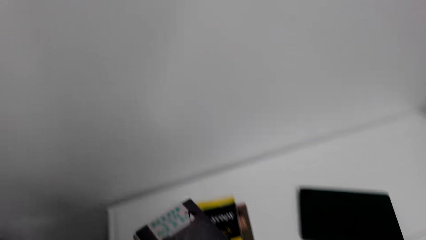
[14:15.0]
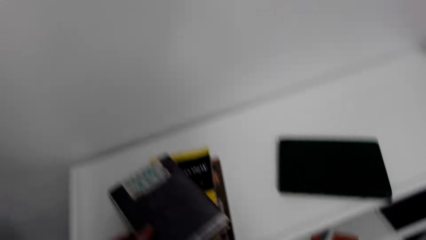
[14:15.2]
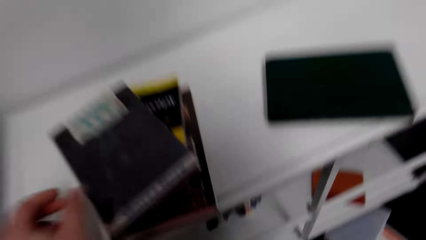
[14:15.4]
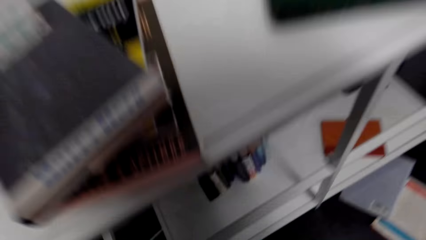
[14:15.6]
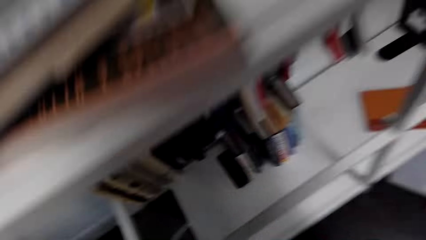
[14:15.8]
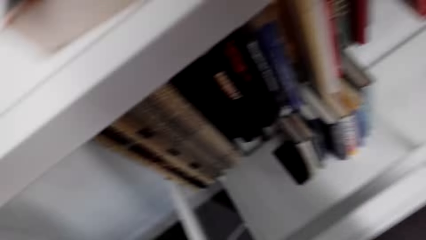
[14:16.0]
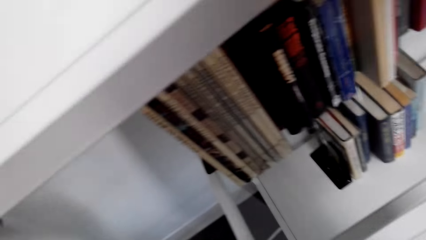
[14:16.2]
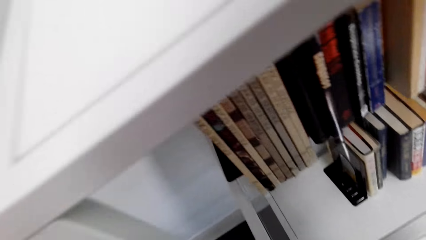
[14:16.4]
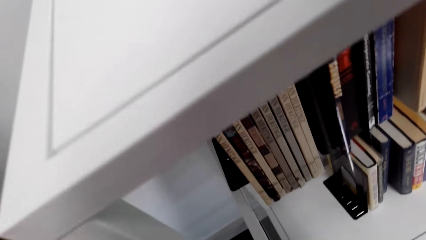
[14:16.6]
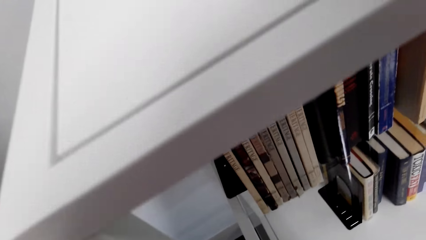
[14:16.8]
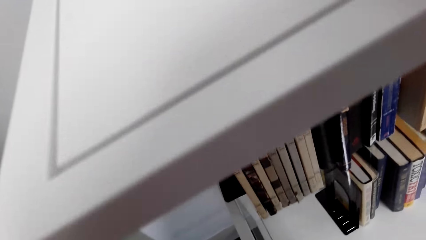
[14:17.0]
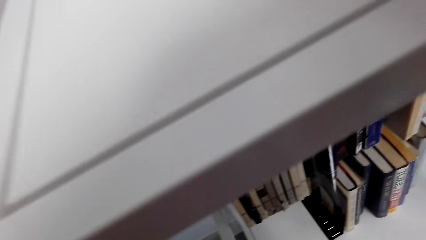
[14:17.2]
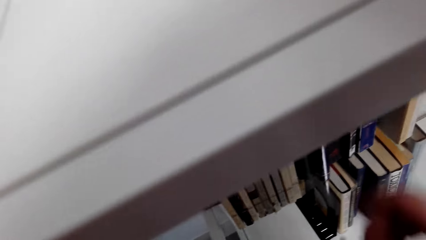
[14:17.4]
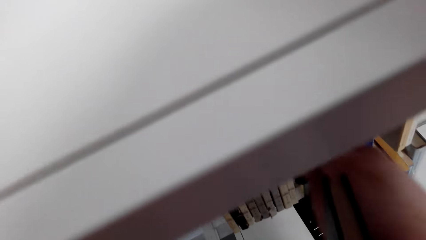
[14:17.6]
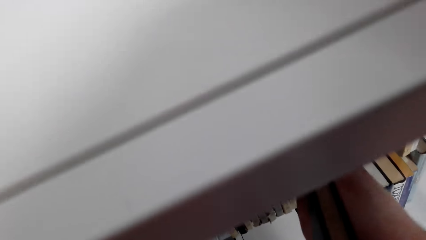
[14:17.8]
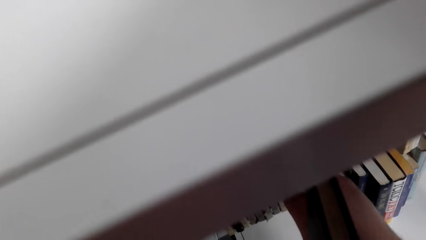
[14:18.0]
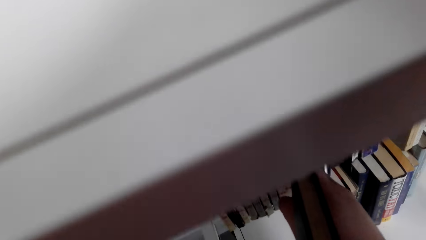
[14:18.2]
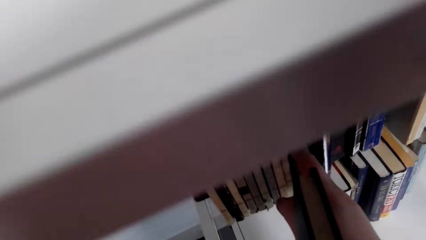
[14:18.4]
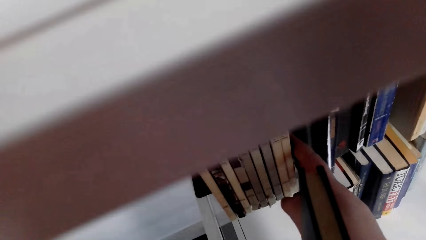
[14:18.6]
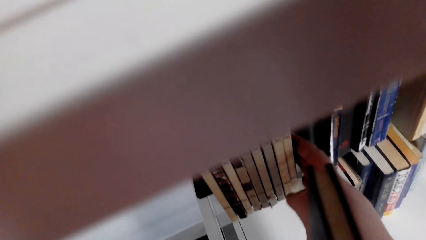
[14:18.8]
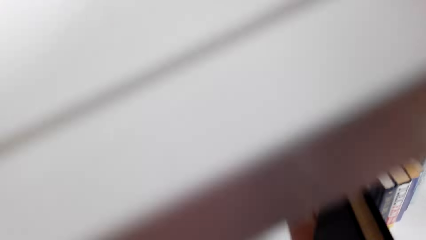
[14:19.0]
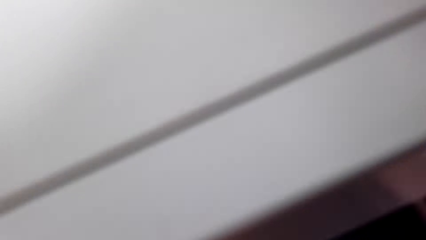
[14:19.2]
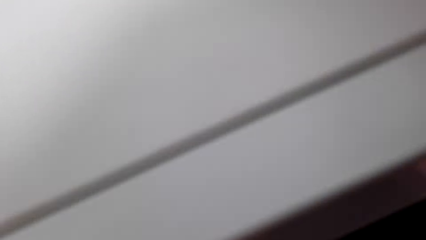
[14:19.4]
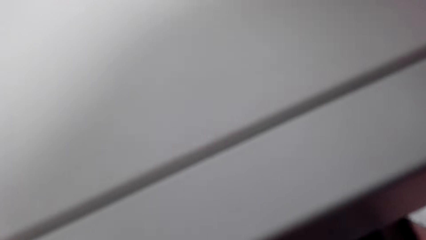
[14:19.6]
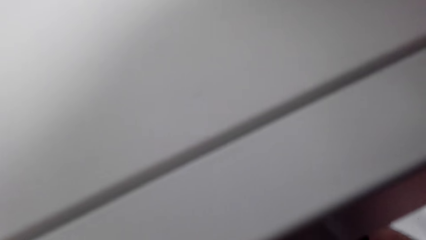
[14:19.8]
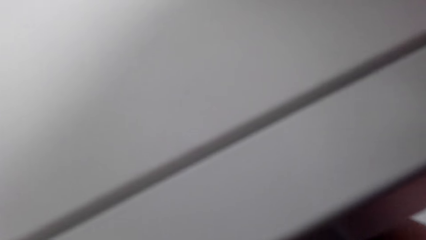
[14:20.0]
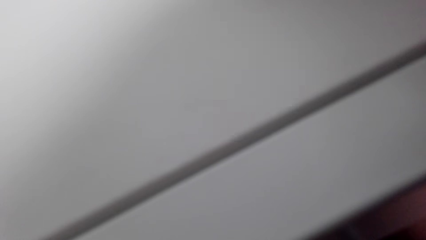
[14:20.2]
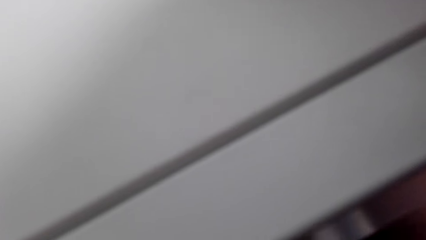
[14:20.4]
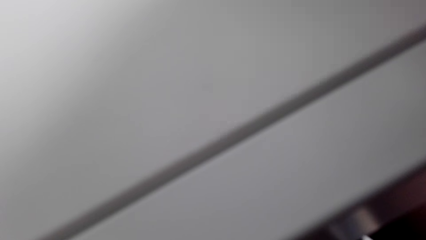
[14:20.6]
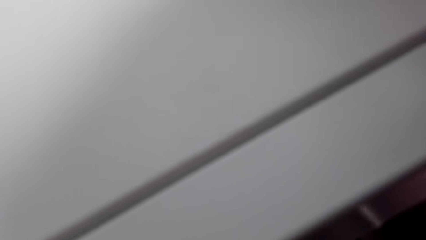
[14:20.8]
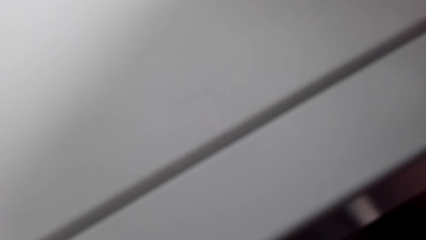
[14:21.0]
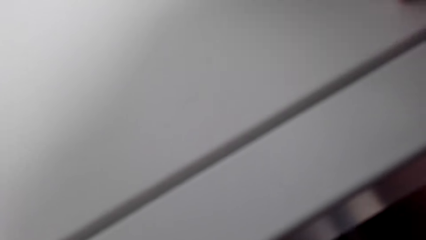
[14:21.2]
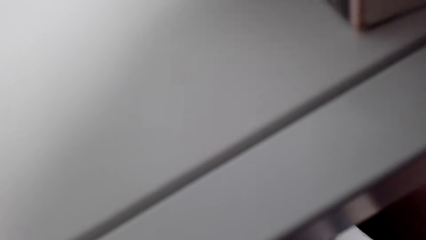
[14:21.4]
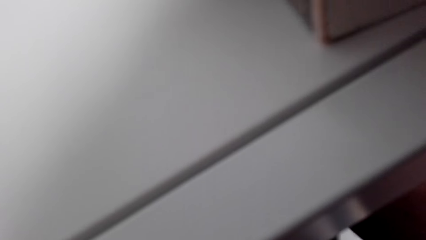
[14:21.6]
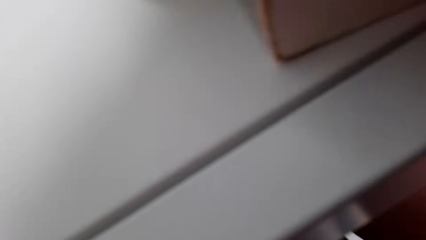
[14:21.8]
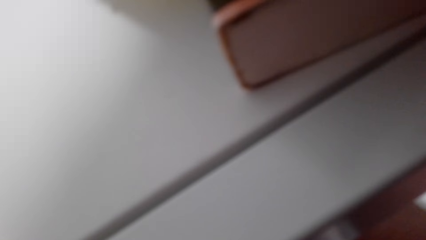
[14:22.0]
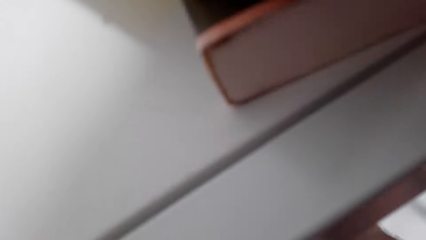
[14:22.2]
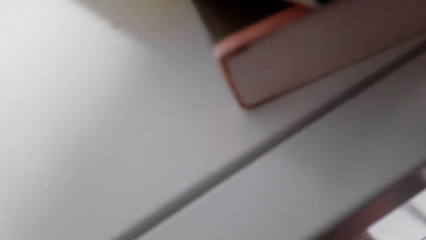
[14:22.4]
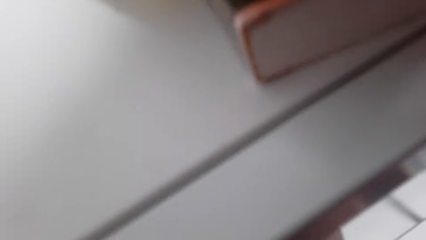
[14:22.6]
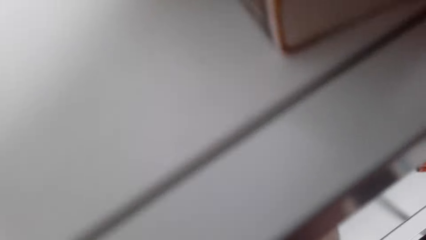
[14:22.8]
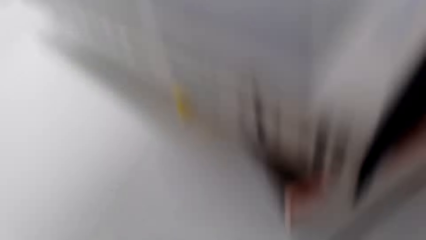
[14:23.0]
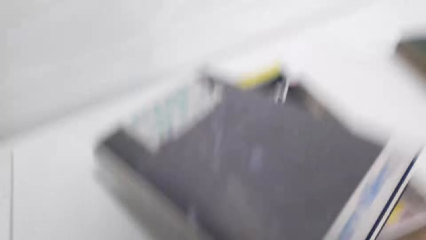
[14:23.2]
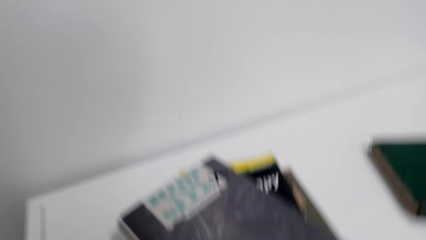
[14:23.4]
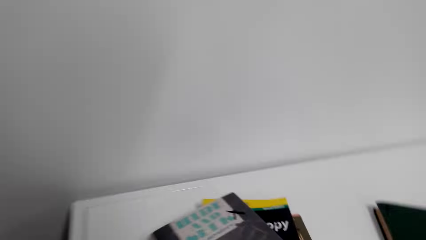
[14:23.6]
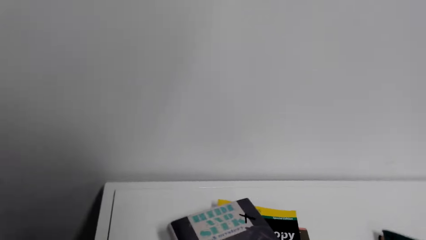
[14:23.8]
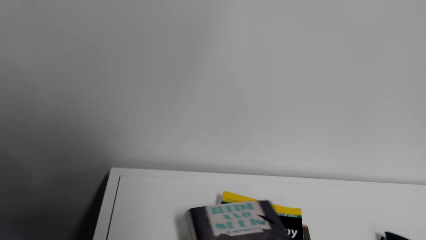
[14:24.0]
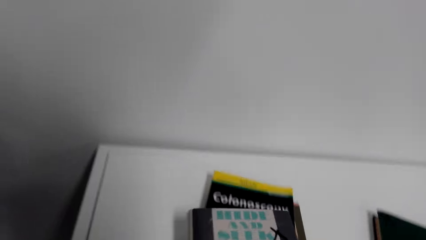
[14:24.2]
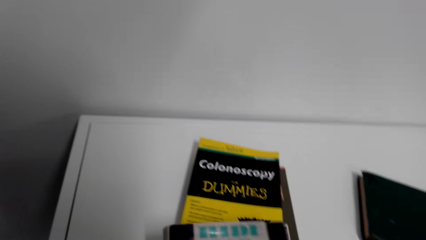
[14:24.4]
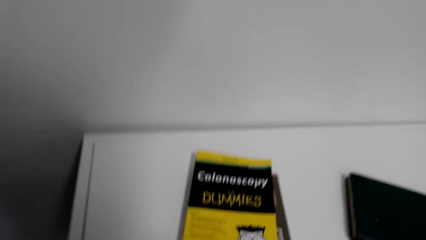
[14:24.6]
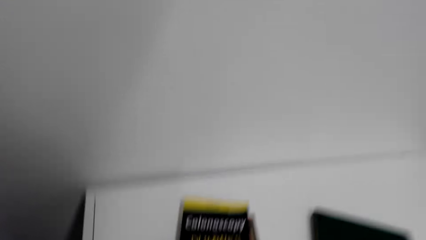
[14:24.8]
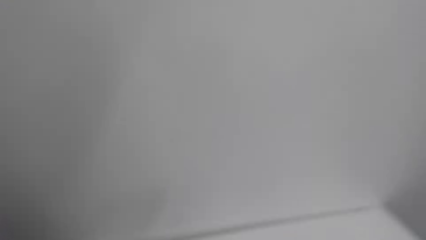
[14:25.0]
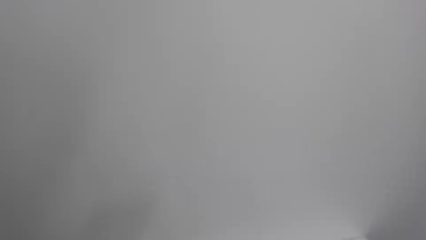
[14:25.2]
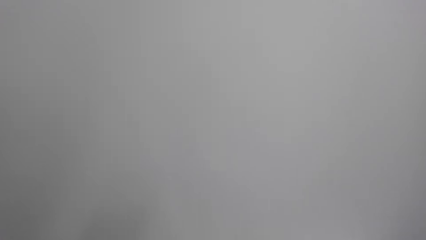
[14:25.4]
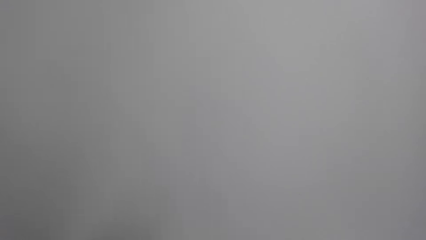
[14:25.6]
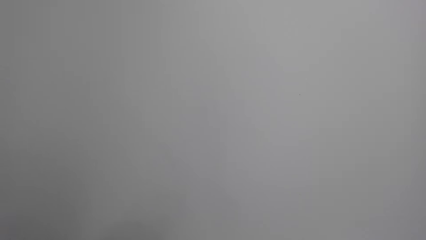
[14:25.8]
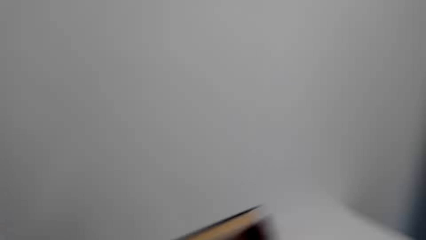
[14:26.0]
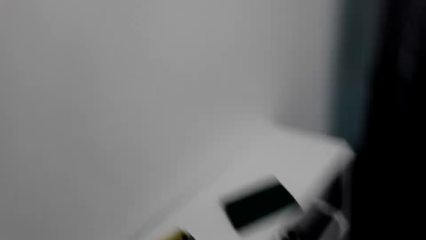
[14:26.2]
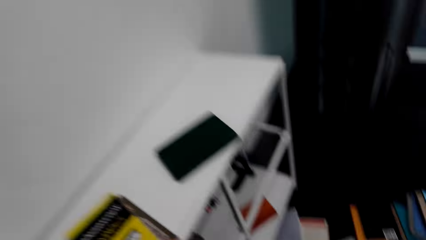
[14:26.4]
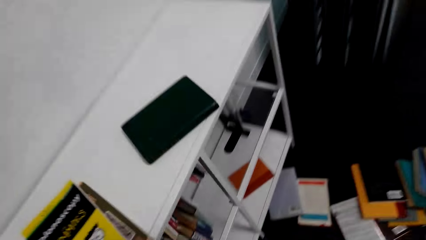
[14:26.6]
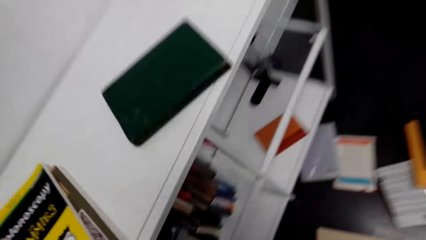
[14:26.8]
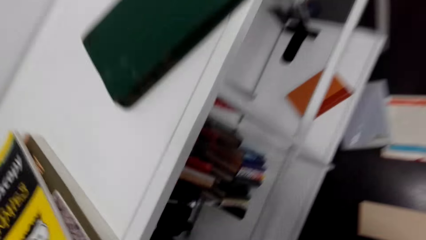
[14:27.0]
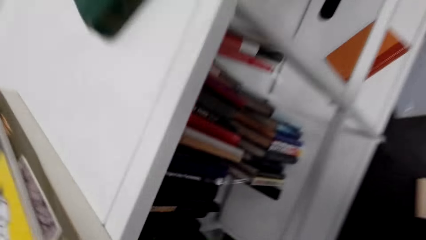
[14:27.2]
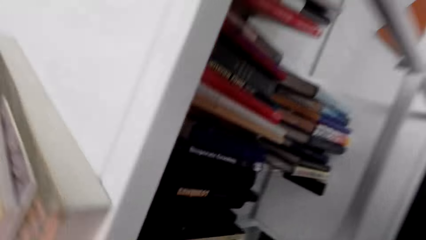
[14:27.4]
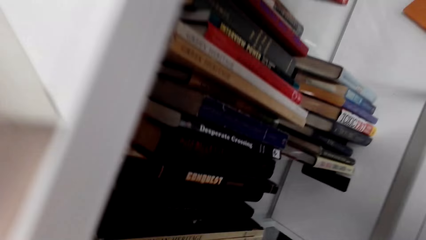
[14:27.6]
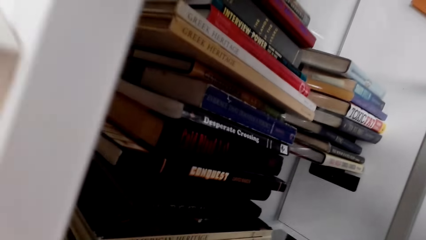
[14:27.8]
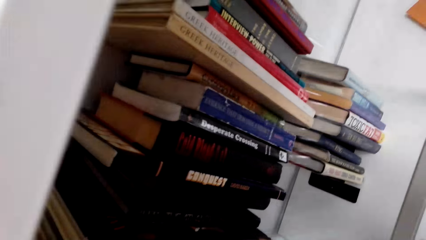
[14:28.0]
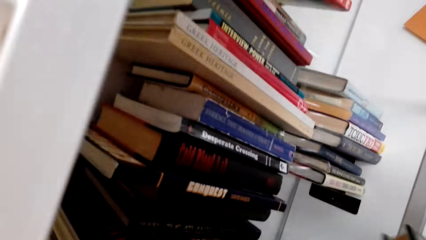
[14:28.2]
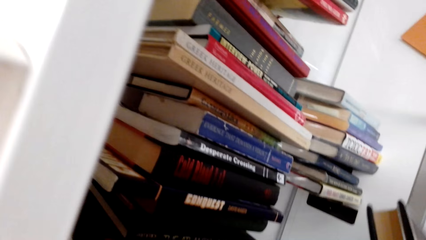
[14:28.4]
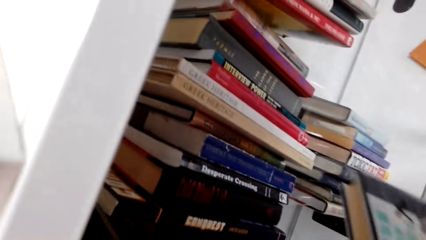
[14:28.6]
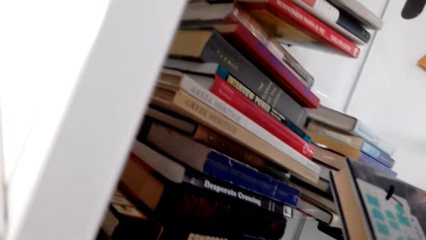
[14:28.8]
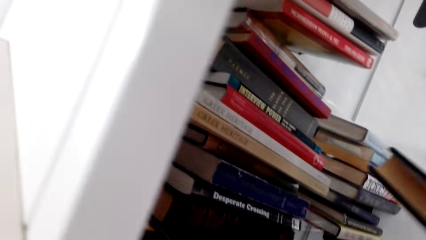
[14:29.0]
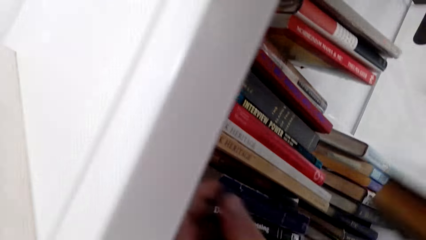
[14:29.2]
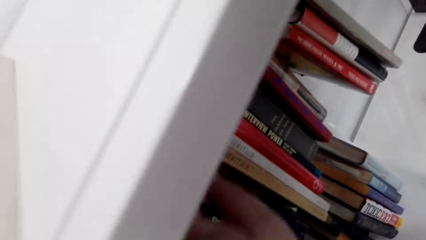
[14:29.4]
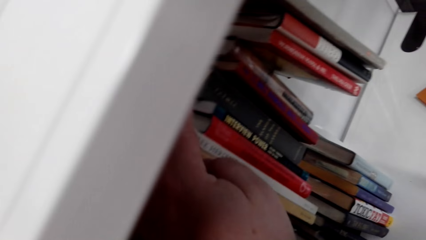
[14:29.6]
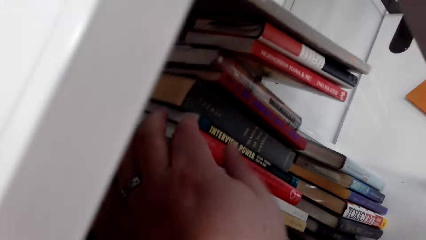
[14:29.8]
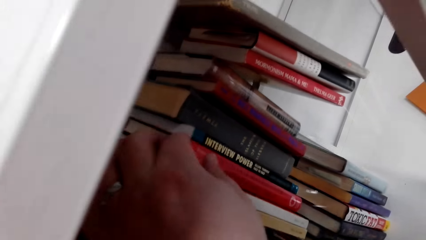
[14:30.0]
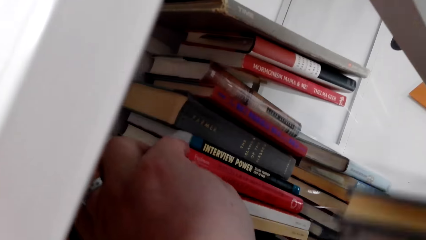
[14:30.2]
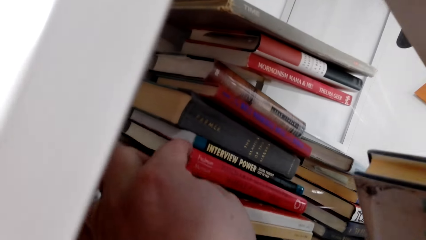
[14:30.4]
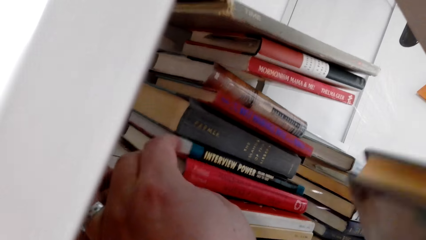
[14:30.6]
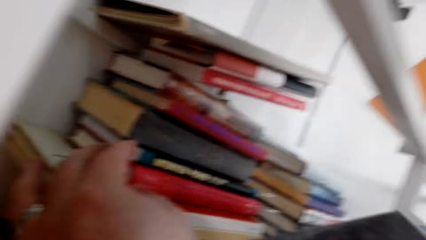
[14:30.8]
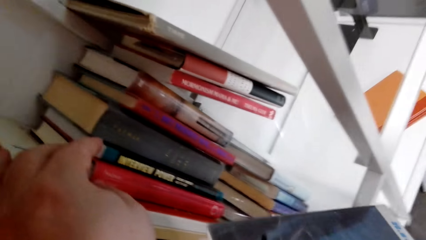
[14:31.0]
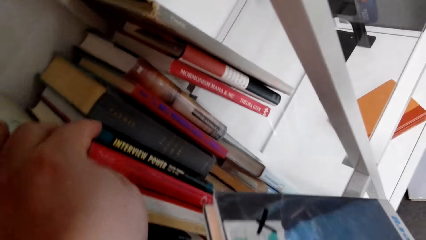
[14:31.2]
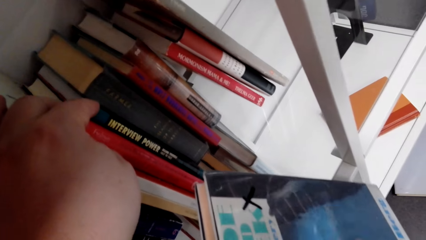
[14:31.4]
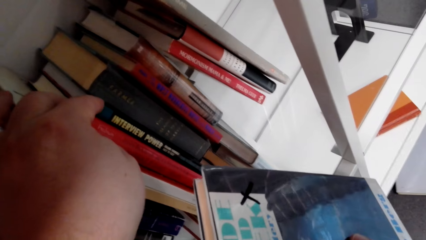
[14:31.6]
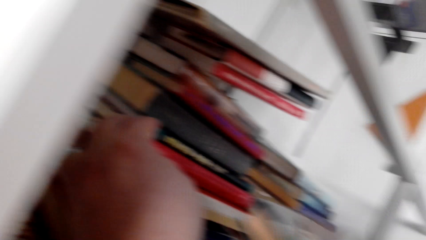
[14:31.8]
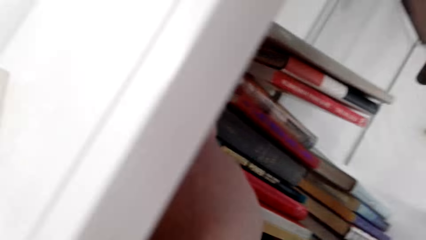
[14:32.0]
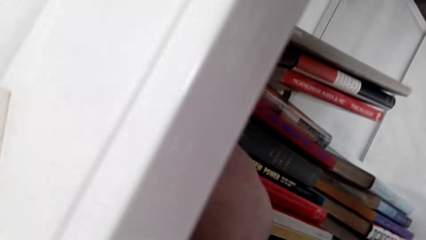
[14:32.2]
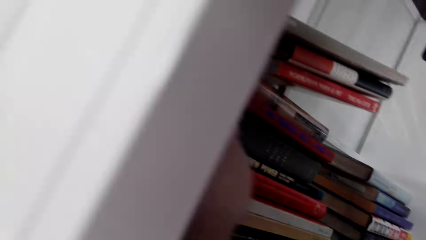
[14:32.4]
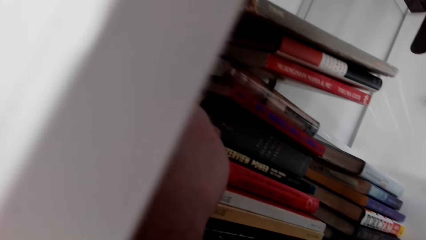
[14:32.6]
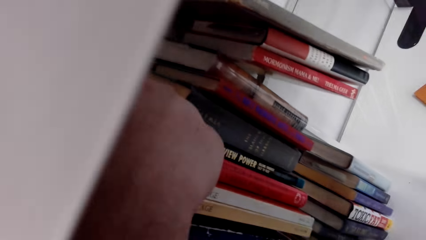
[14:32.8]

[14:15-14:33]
The camera wearer puts books on the shelf. They look at the books on the shelf. They pick a book from the shelf. They space the books on the shelf.
